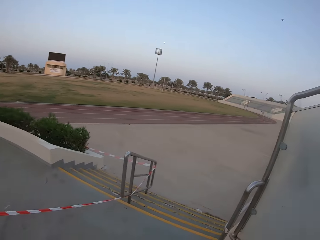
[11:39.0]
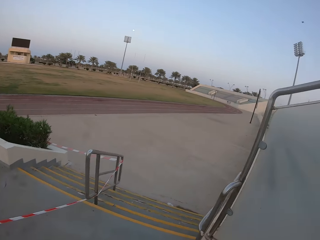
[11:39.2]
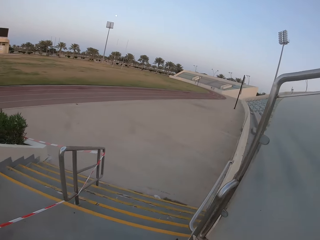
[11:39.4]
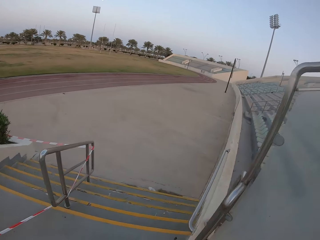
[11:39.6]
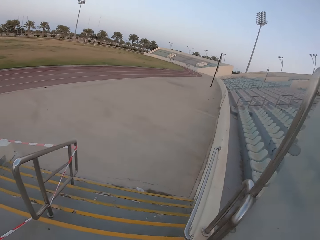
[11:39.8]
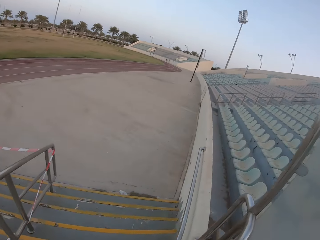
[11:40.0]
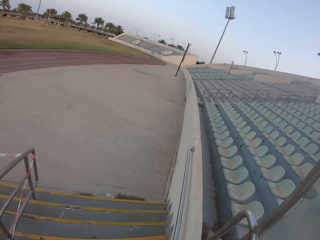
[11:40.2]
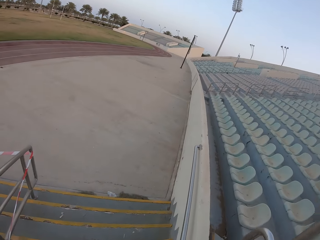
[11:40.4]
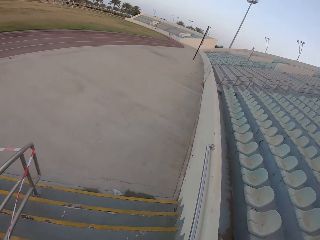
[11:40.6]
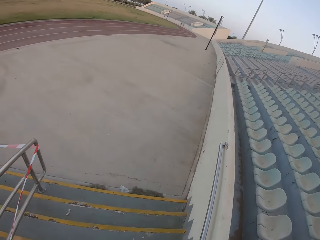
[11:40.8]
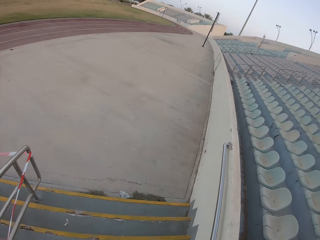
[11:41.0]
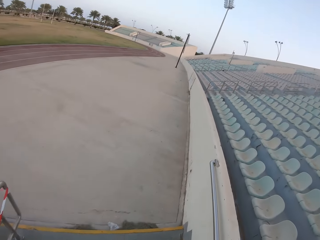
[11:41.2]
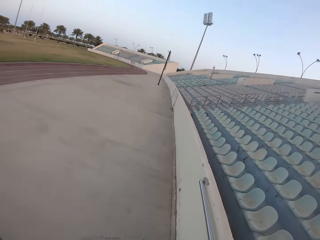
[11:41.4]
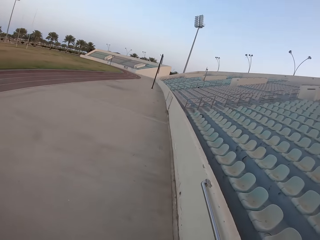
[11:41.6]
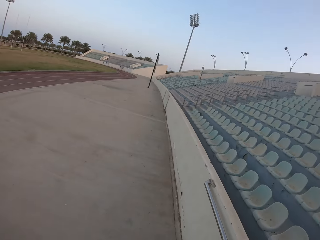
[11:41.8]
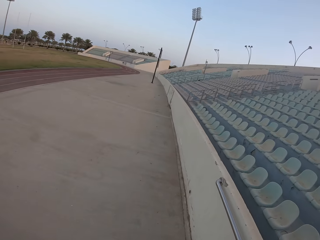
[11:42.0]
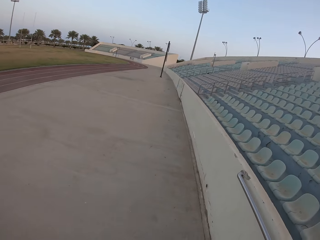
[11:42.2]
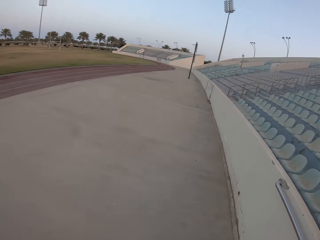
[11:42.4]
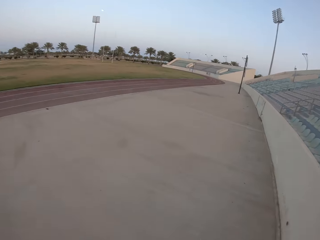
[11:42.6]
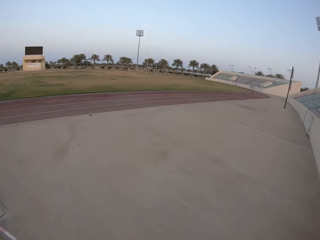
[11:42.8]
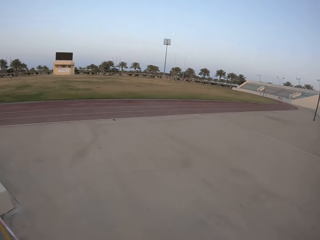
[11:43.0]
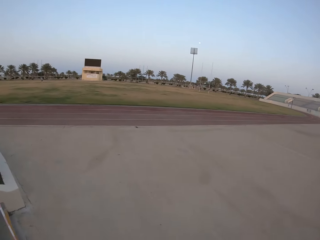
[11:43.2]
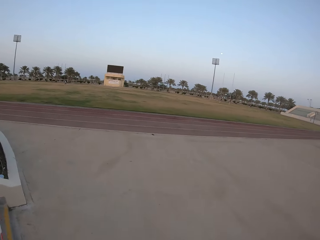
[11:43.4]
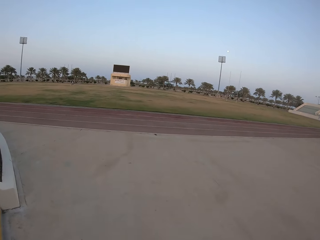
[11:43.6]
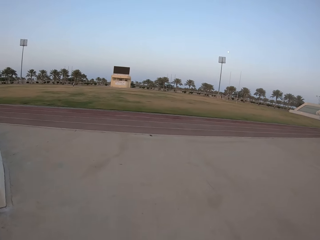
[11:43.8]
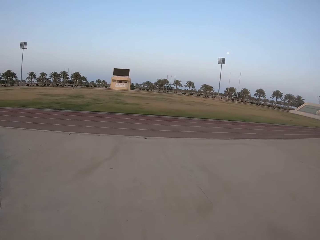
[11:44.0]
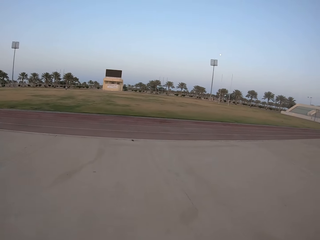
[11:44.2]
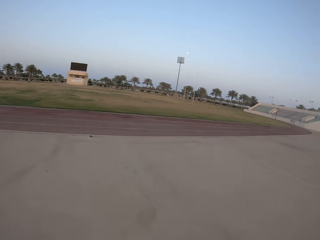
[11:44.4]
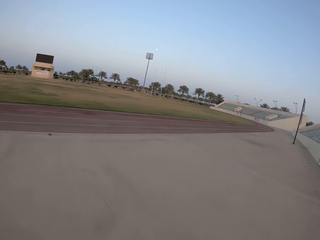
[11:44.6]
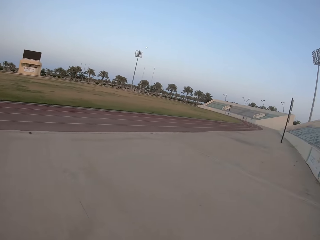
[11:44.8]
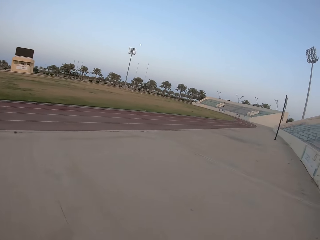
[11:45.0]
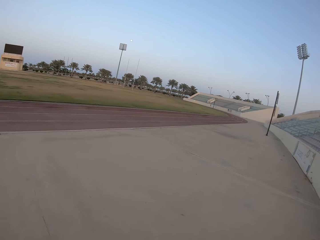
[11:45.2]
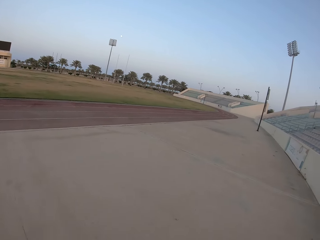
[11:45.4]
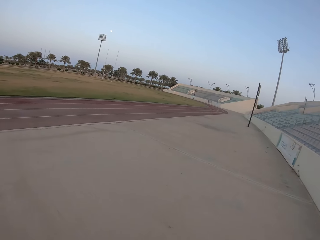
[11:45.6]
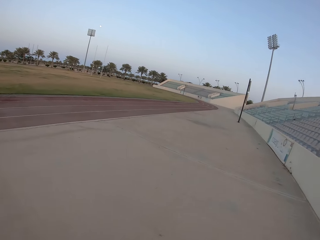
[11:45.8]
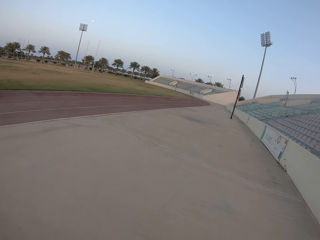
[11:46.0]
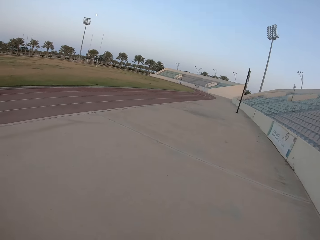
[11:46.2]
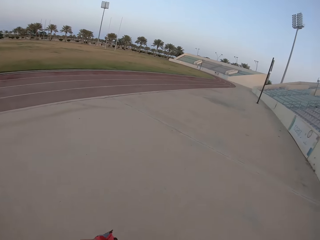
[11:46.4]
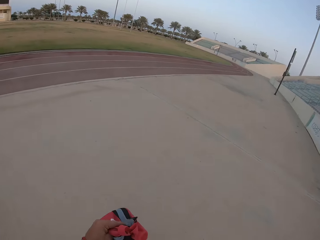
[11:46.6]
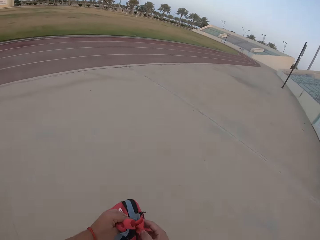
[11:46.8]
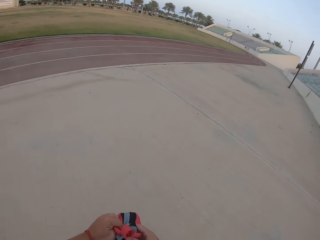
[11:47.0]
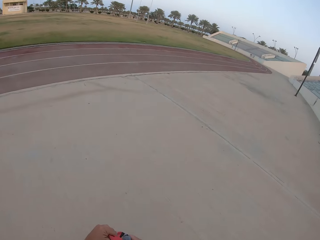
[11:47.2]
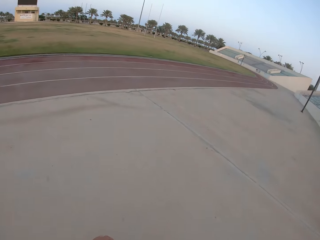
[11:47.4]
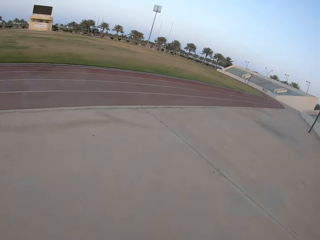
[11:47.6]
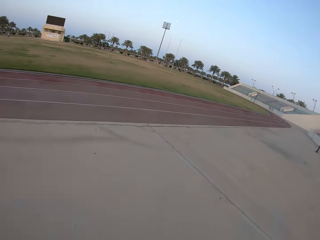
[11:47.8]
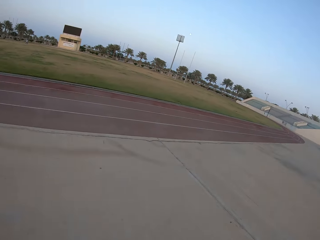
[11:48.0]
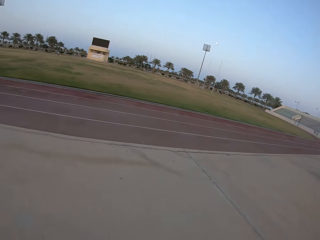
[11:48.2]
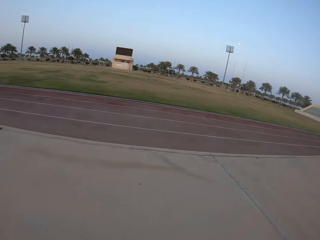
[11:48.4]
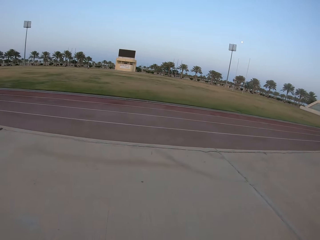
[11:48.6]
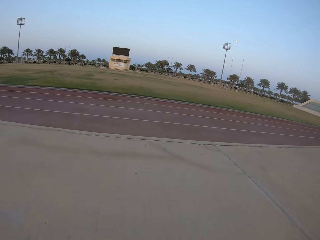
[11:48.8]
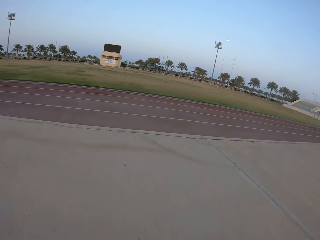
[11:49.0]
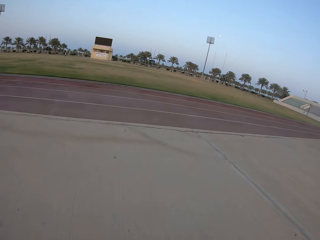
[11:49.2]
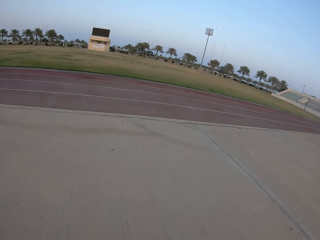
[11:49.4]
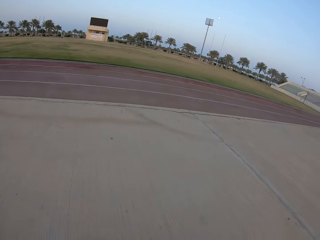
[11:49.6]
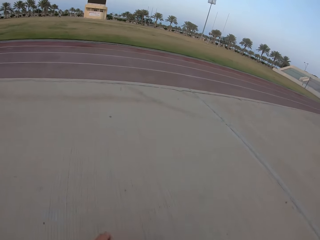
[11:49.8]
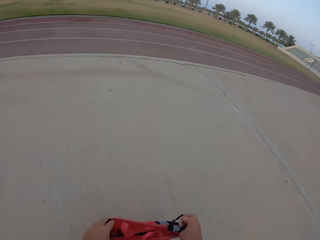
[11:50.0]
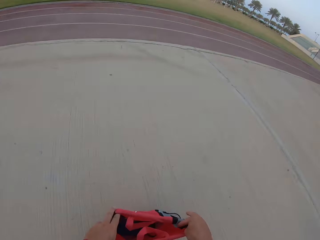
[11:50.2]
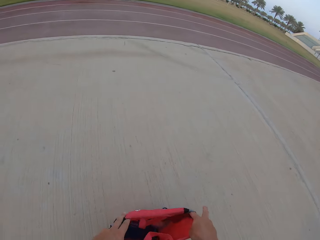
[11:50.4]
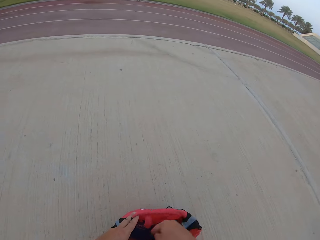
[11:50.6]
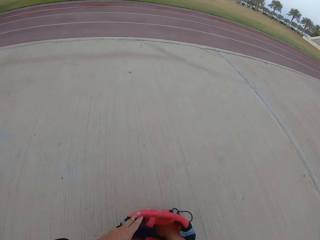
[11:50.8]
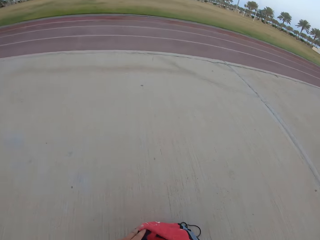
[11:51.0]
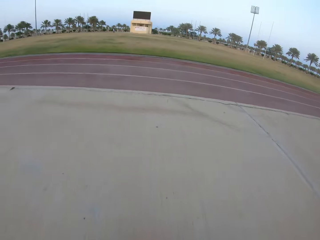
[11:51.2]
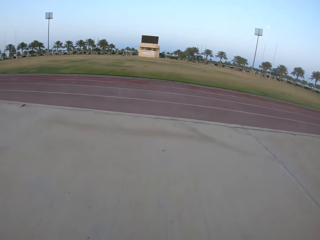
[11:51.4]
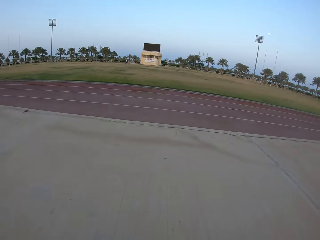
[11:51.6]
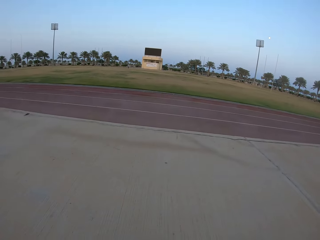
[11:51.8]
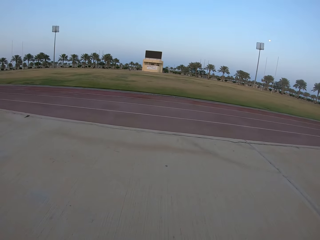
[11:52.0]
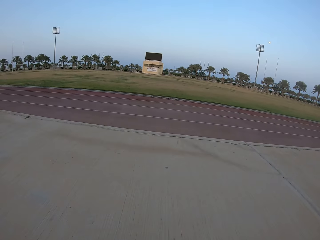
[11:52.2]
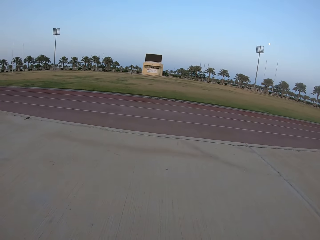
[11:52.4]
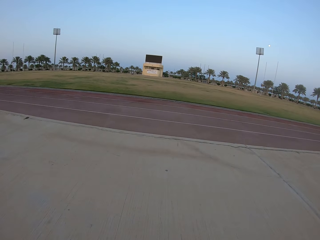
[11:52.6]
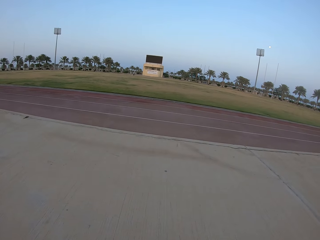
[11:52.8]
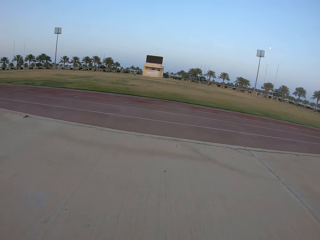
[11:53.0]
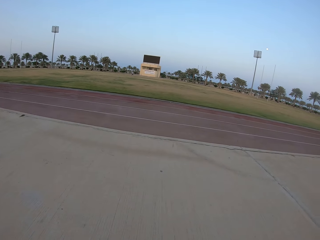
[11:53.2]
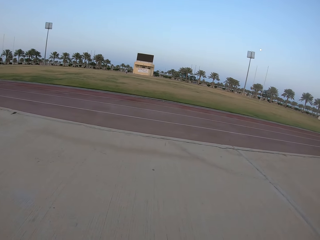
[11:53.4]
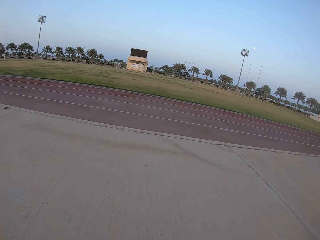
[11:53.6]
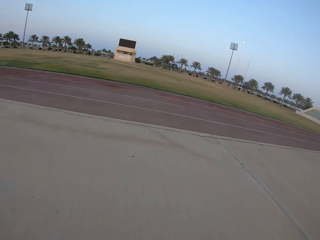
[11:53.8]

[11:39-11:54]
The camera wearer turns right. They walk down the stairs. They look left. They place the bag on the floor.

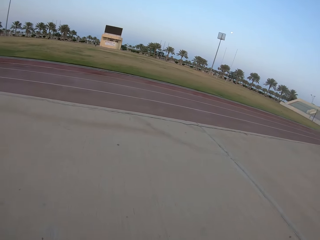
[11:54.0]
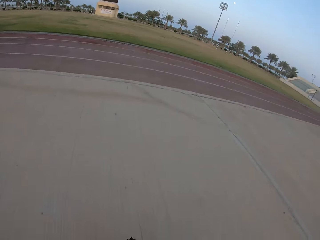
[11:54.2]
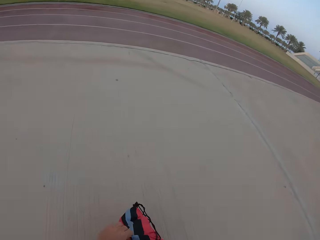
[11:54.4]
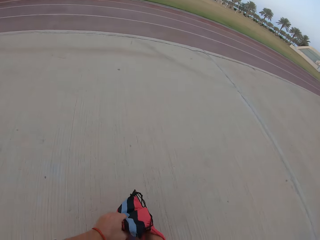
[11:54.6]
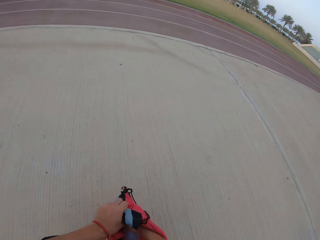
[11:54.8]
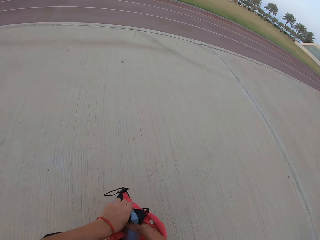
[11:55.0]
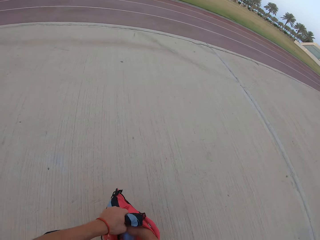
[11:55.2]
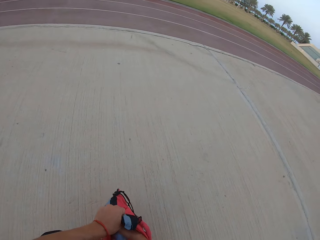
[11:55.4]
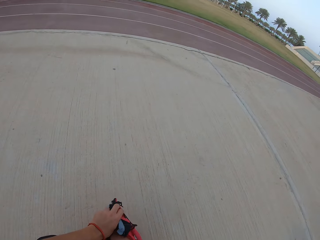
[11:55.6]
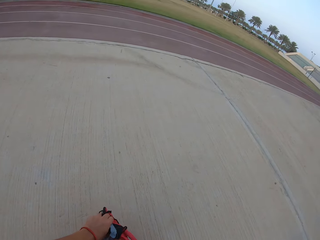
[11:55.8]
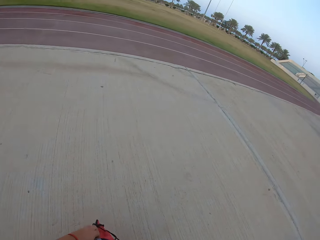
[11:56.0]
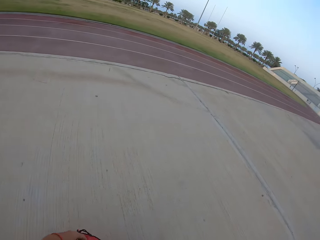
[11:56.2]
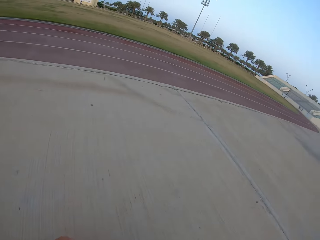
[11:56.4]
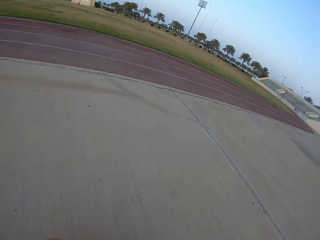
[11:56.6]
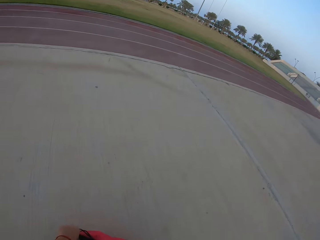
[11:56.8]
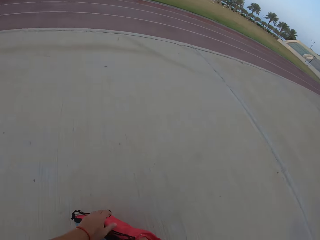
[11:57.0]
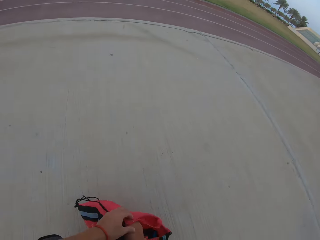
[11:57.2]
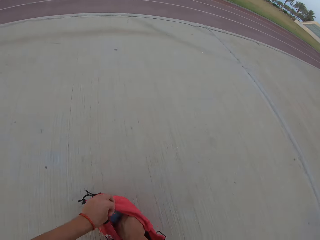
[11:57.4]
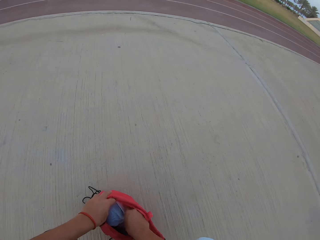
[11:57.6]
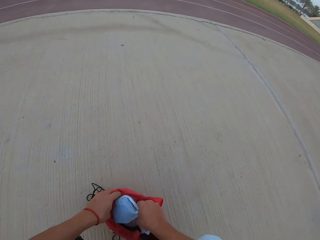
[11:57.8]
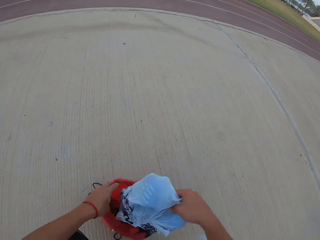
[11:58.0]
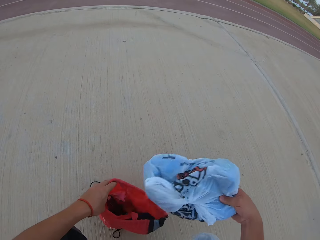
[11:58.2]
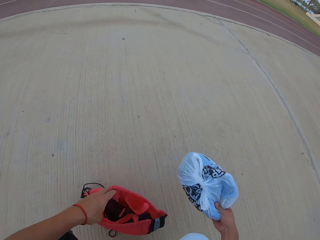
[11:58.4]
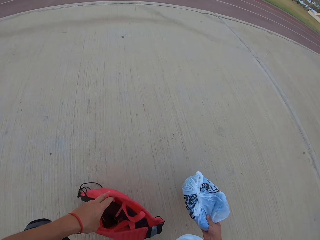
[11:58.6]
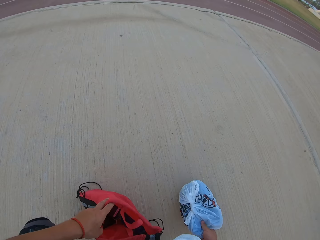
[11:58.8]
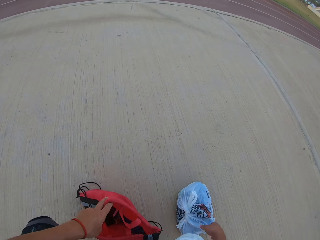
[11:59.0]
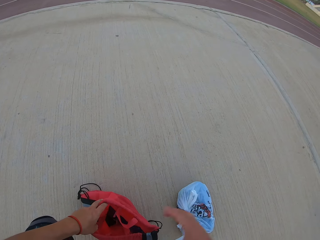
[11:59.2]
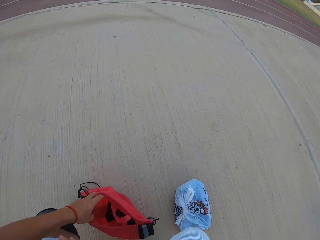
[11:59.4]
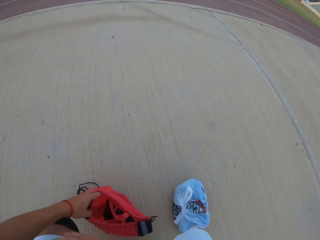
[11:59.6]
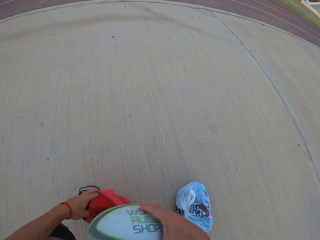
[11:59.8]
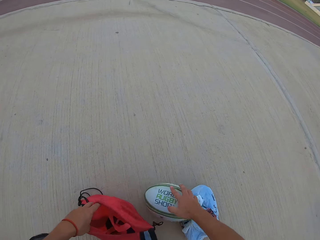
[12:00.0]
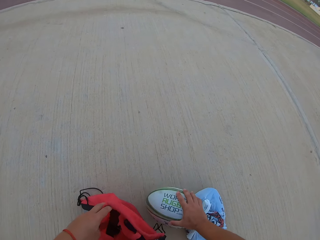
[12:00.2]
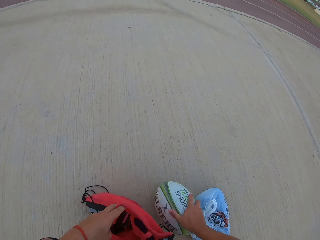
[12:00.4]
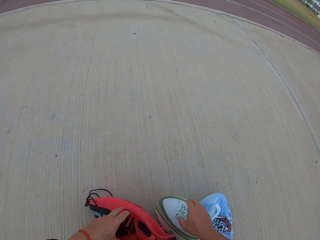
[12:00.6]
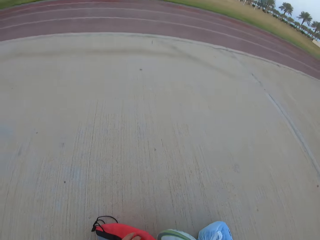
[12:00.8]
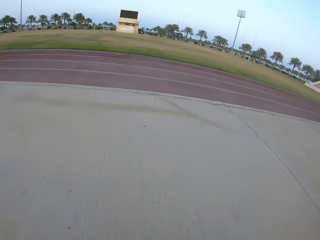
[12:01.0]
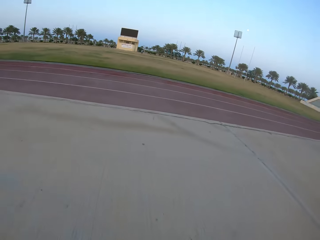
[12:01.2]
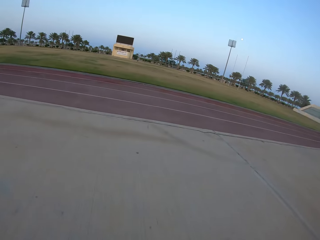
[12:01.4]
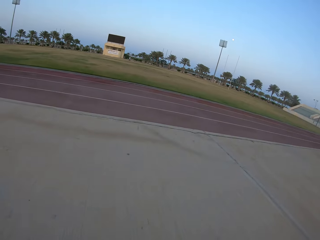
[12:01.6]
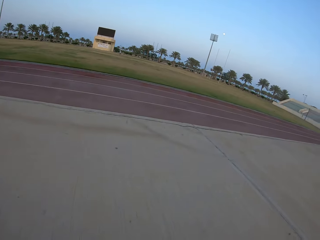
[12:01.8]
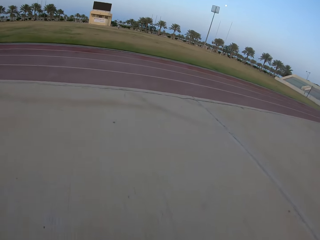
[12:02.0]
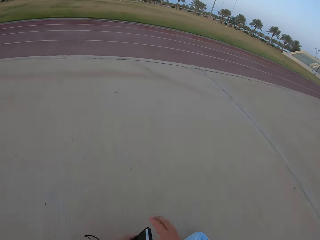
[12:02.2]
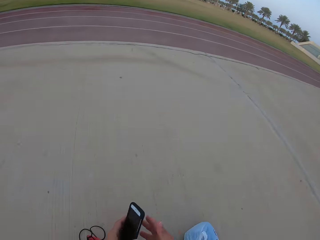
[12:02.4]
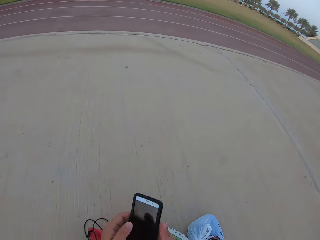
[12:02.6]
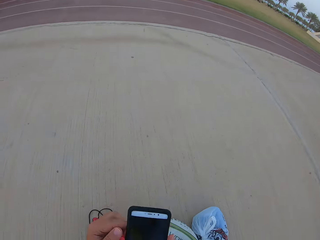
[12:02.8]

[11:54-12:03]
The camera wearer removes the polythene bag from the bag. They place the polythene bag on the ground. They stop. They place the ball on the ground. They remove sports wear and the ball from the bag.
